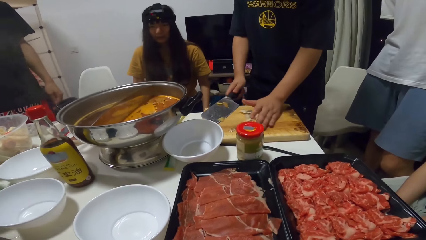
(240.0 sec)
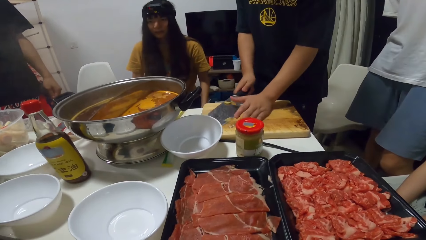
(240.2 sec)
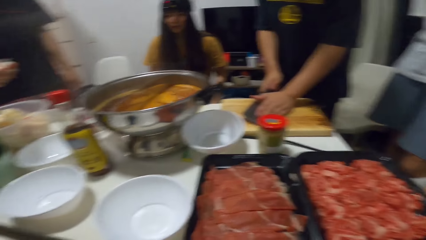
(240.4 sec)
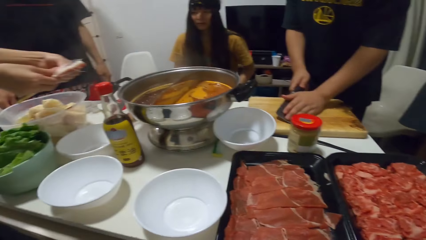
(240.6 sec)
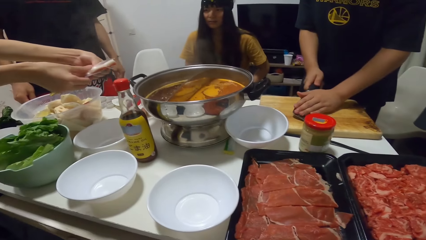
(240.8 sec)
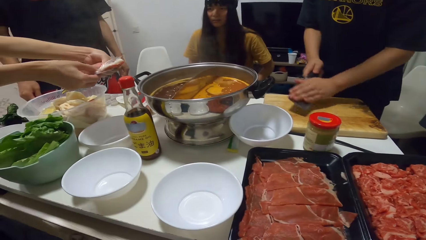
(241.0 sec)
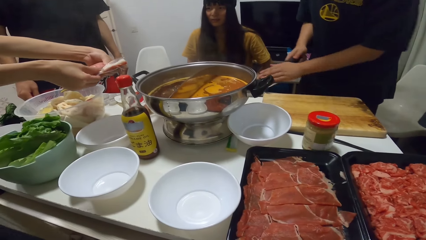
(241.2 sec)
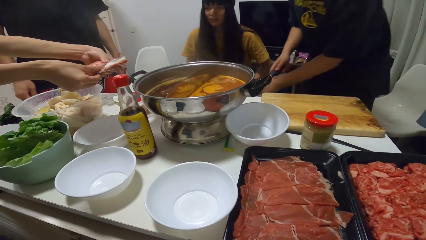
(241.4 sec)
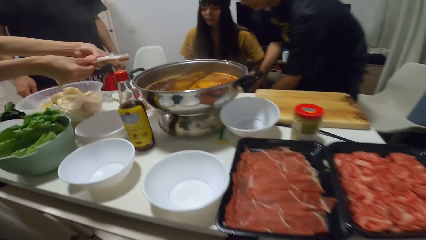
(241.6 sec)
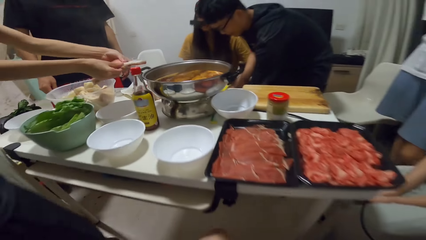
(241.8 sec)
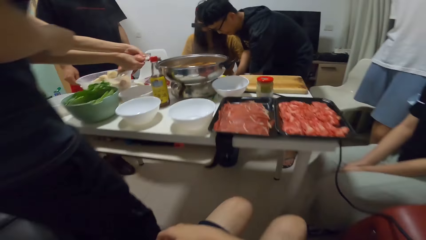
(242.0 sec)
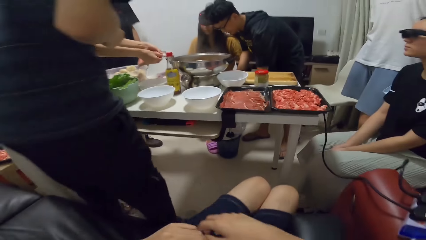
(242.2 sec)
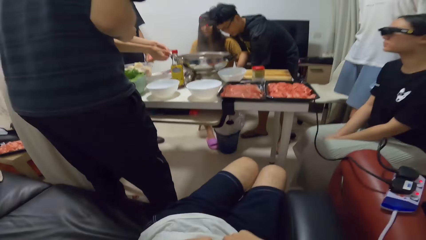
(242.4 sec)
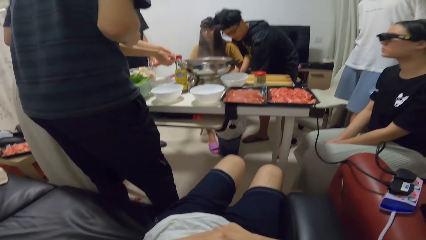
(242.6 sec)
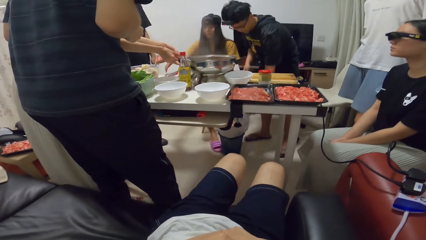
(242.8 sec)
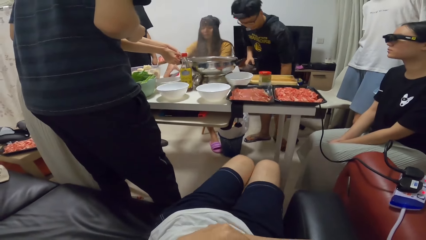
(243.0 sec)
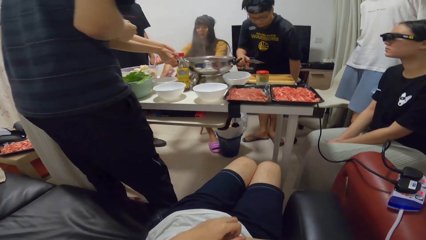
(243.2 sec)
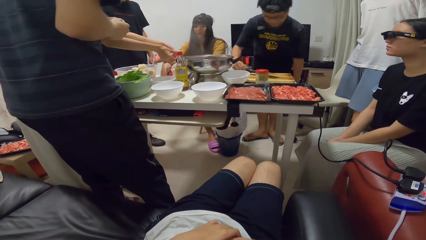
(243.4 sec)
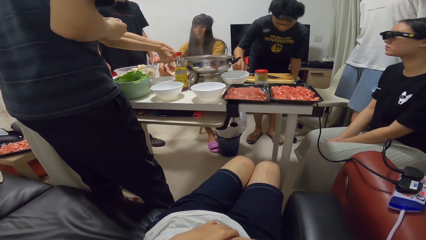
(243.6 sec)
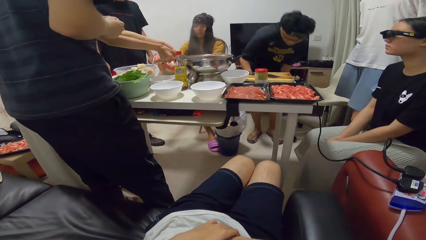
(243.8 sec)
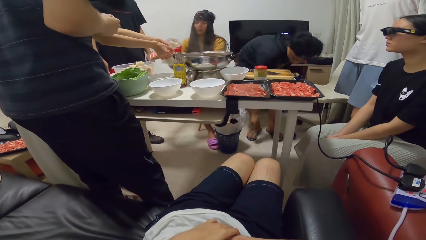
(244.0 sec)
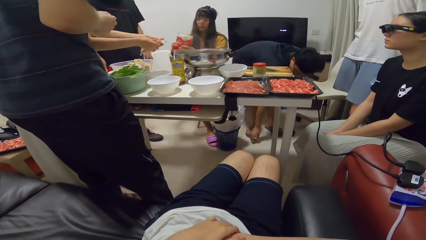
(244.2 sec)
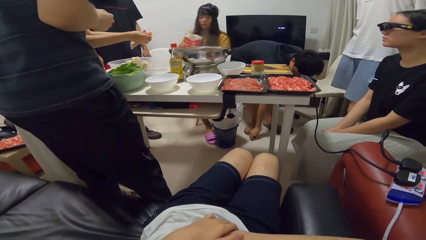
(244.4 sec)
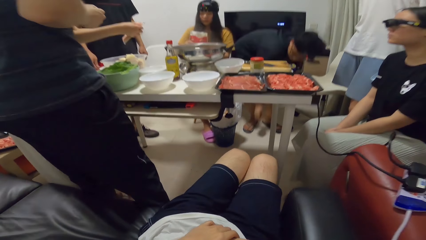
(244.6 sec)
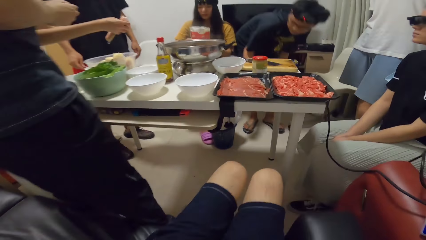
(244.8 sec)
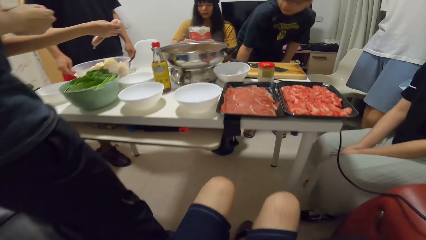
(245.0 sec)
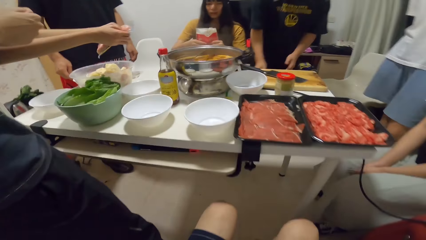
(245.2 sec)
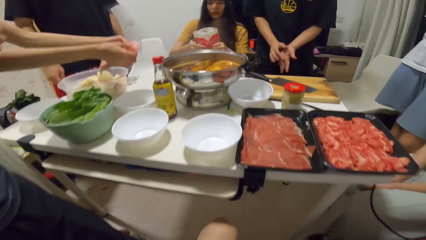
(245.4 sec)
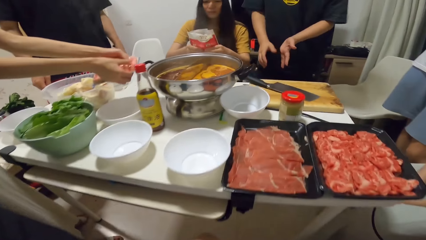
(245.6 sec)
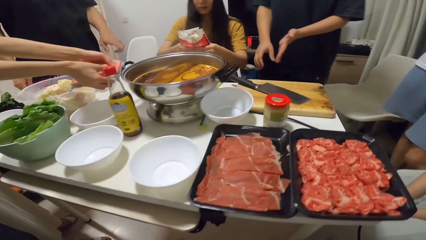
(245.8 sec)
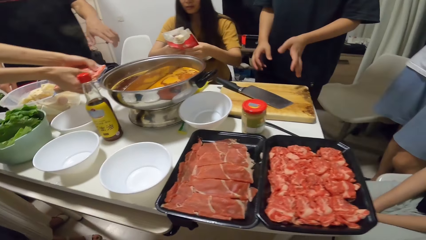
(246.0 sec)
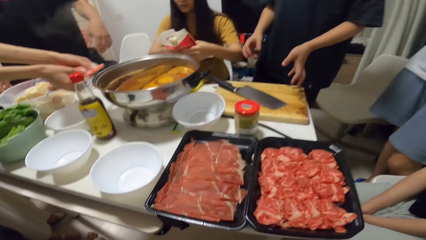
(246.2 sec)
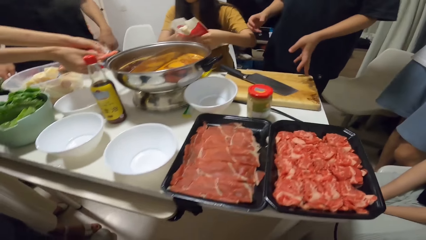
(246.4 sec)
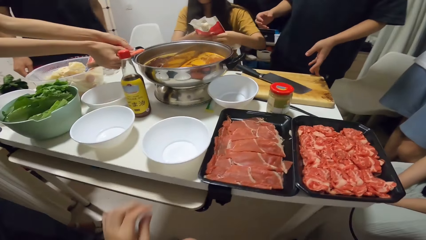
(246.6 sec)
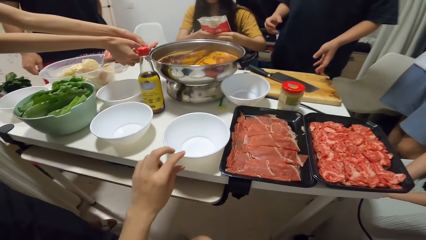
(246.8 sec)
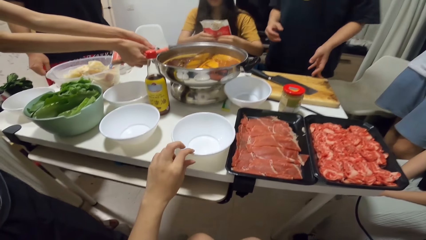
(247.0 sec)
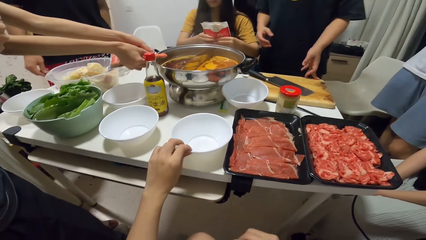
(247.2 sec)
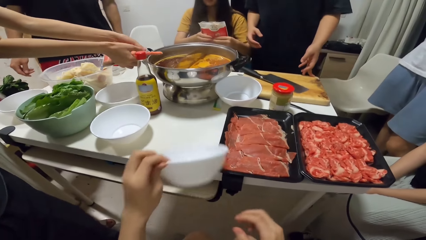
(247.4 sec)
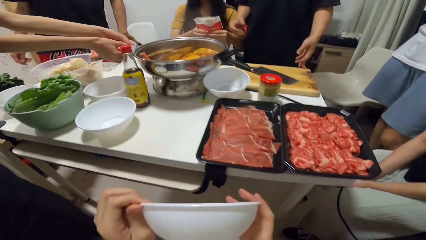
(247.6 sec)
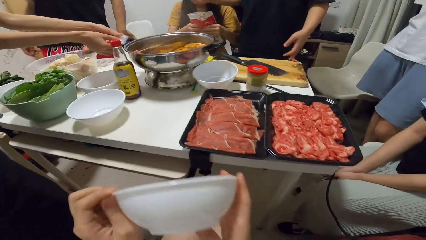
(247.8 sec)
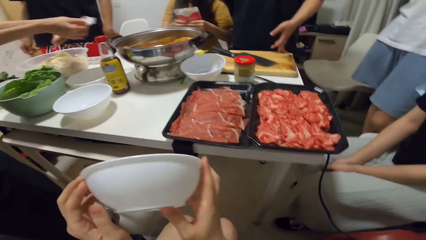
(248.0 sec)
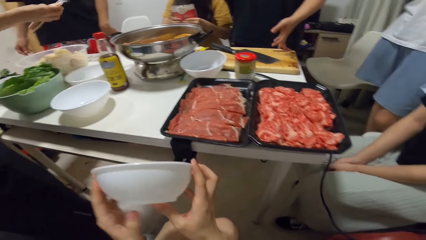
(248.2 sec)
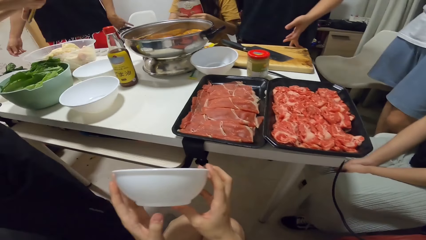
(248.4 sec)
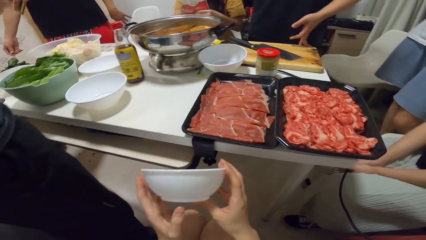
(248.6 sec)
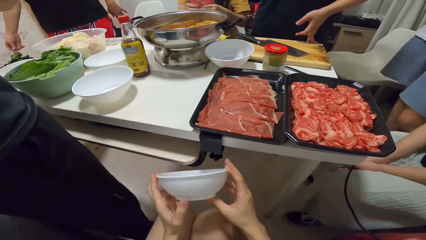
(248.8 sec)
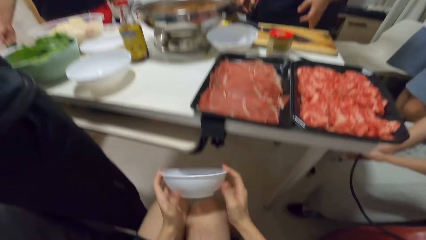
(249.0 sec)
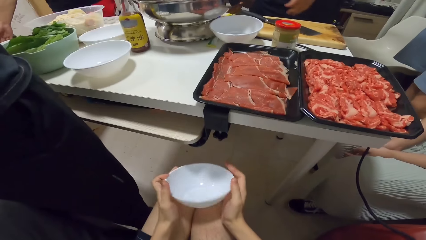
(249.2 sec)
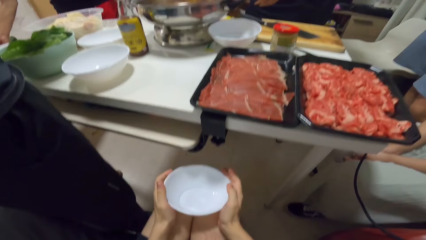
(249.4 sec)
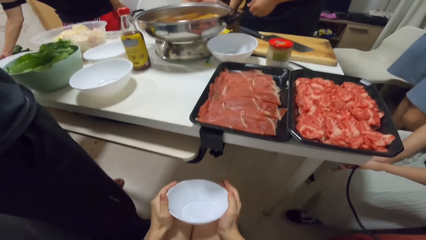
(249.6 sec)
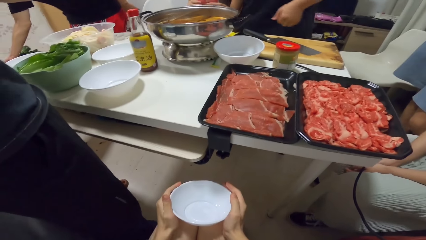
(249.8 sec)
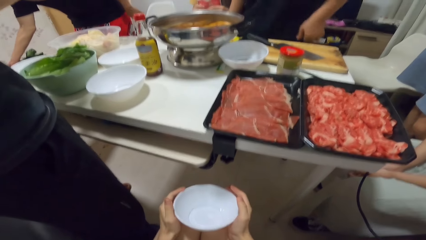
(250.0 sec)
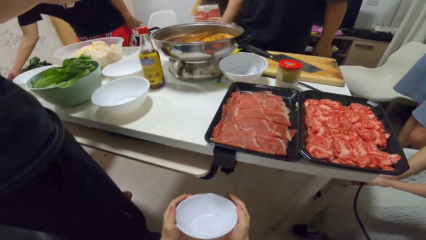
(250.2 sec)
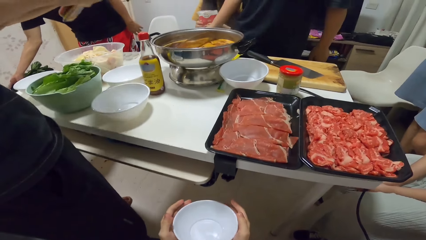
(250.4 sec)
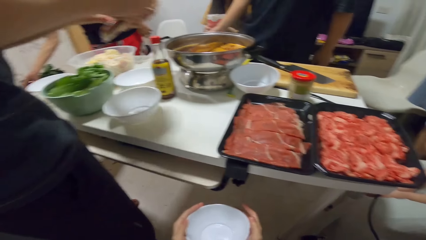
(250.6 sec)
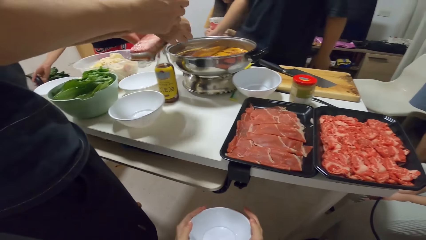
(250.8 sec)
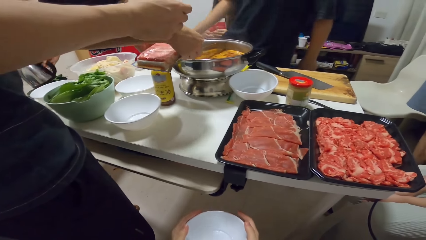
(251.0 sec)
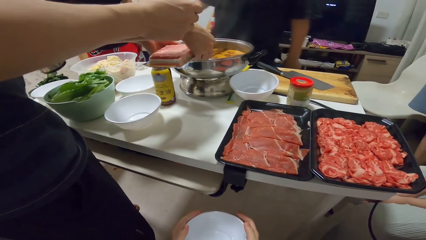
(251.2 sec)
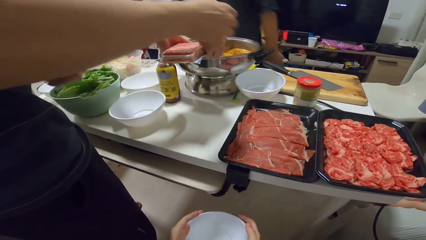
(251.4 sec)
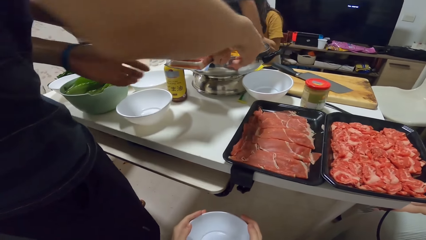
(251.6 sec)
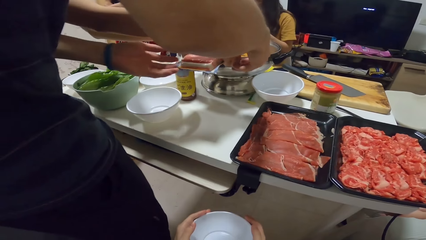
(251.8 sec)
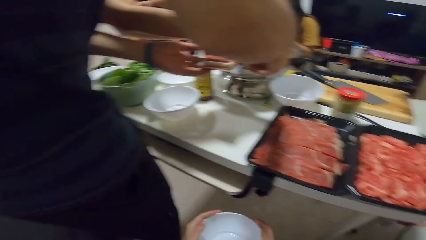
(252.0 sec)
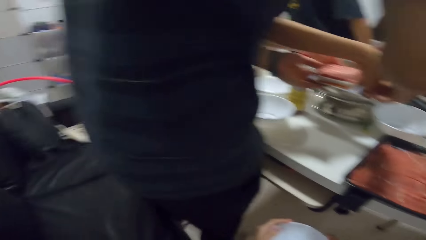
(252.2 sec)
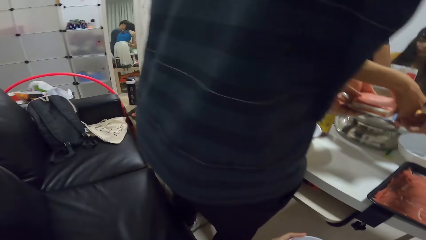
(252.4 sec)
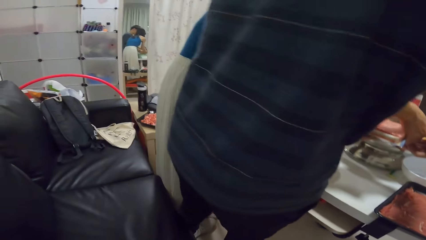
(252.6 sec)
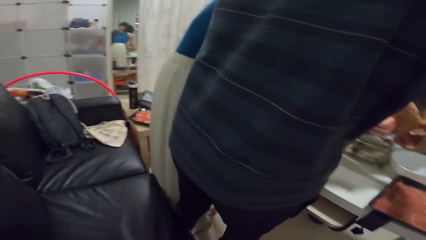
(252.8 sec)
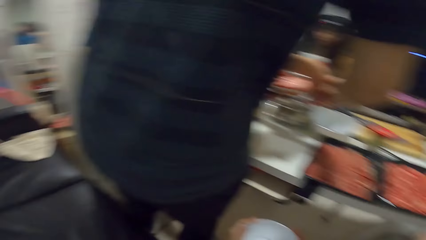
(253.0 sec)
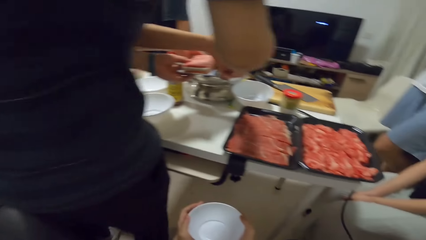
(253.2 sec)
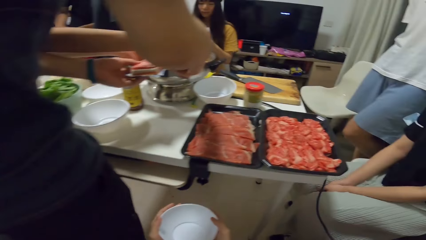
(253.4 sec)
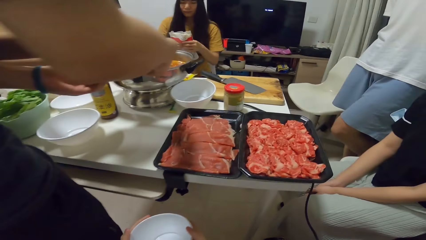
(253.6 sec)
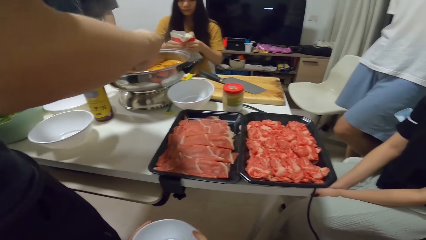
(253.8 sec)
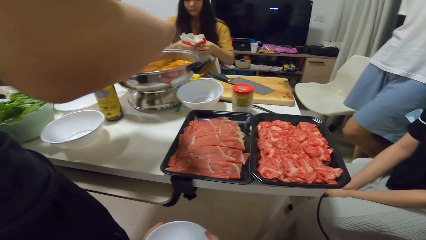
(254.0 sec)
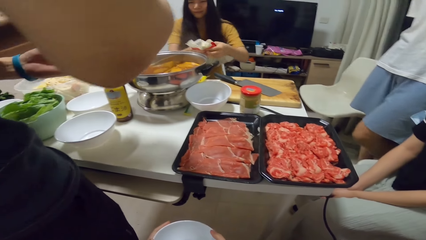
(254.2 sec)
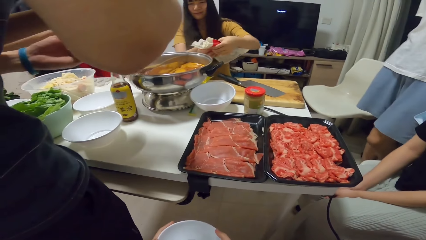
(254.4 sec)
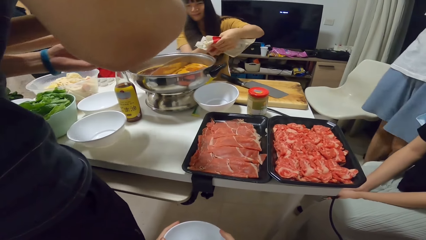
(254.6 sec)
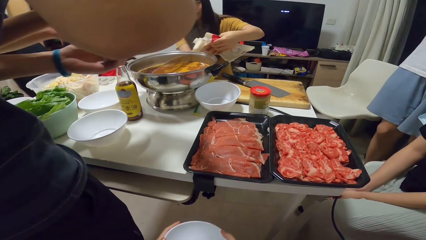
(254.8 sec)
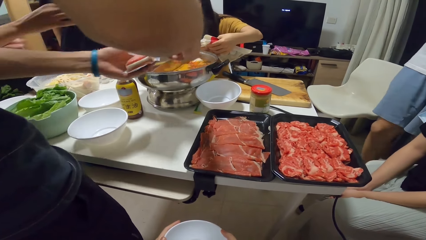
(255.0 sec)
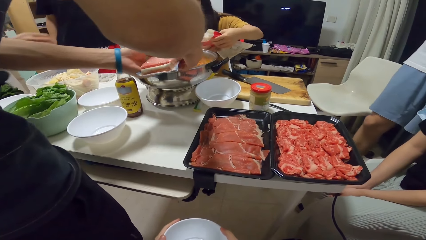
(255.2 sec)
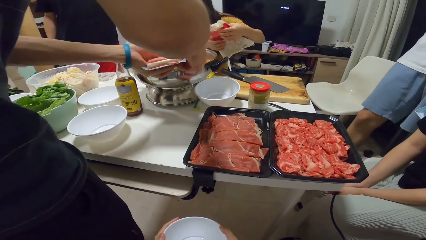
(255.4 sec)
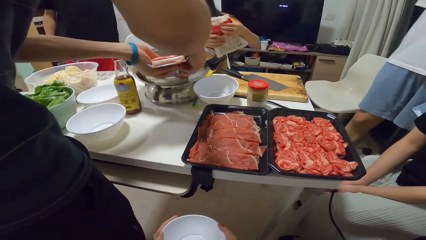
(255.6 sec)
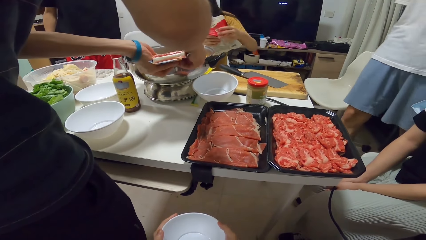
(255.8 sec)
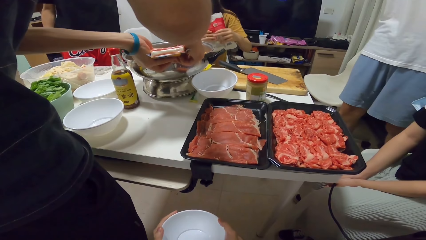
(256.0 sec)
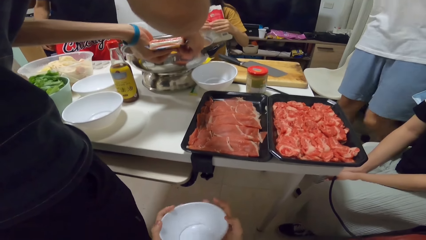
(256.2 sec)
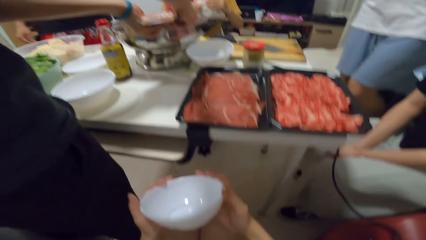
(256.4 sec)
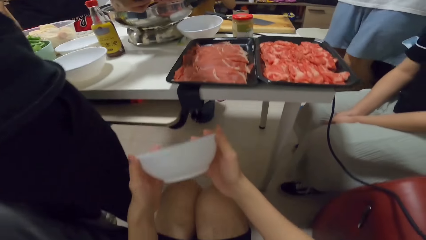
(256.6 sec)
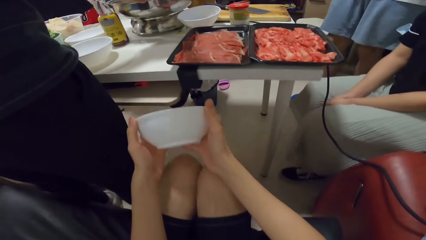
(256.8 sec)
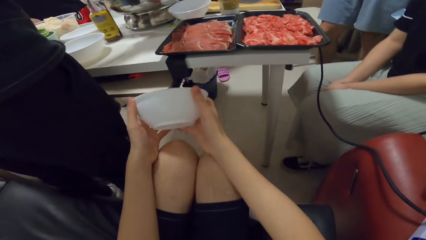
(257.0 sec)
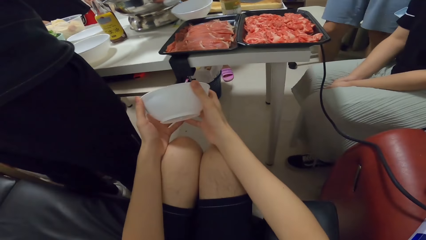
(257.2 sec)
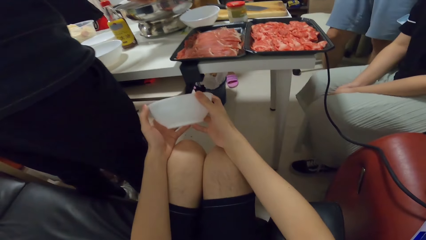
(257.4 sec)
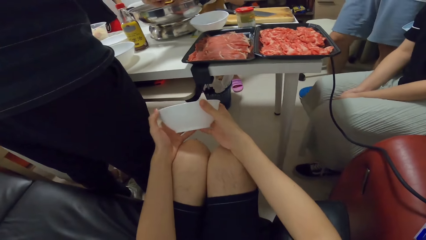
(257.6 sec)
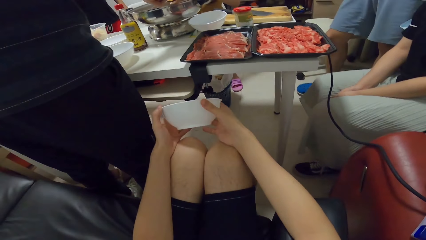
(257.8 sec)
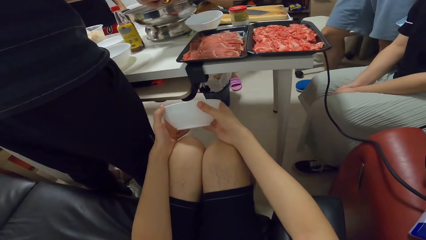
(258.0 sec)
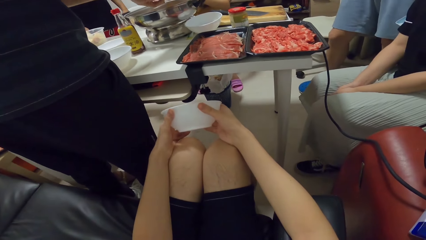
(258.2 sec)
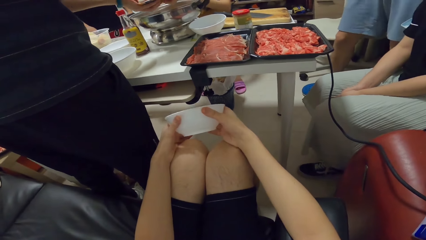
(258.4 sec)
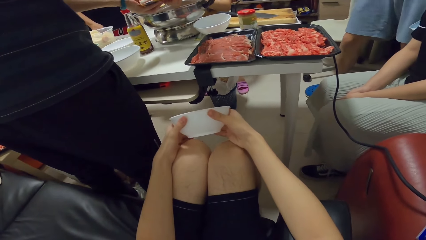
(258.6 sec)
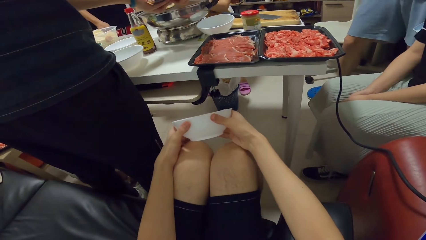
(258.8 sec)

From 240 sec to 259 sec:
A man lifts the potato from the chopping board with the knife and carries more potato skin with the cleaver and his left hand. The man pours the potatoes, puts the potato skin into the bin and puts the knife on the table. The camera wearer moves his legs. The man picks the potato from the floor and drops the potato on the bucket. A woman puts the sausages into a pot on the table. The camera wearer picks a bowl from the table with his left hand. He holds the bowl. Another man holds the plastic bag of sausages. Another woman puts yams from a plastic bag into the pot. The other man puts the sausages into the pot on the table. A person stands up.
